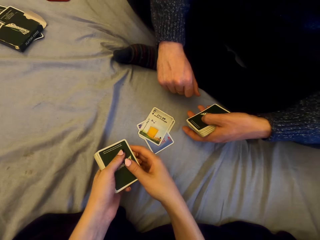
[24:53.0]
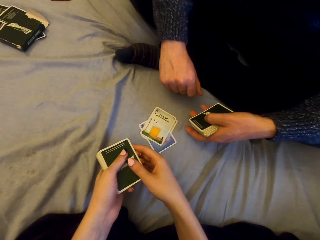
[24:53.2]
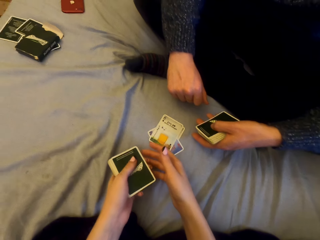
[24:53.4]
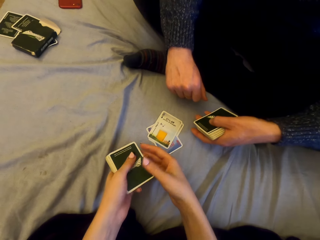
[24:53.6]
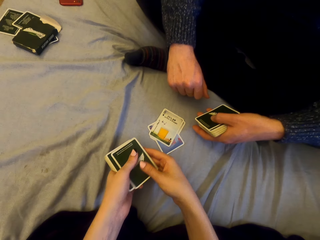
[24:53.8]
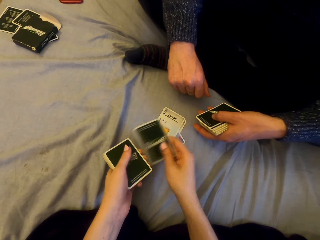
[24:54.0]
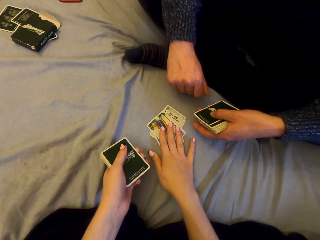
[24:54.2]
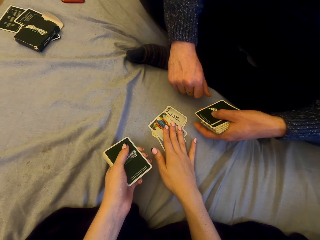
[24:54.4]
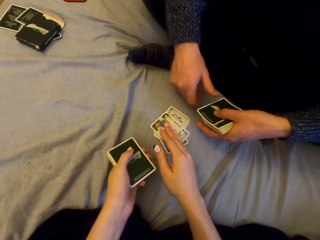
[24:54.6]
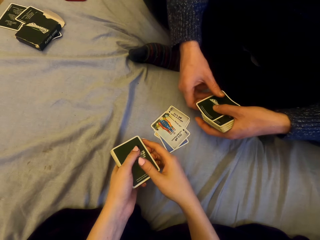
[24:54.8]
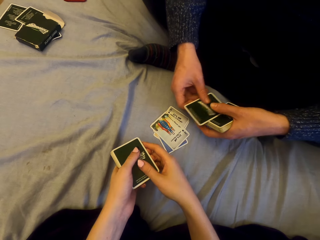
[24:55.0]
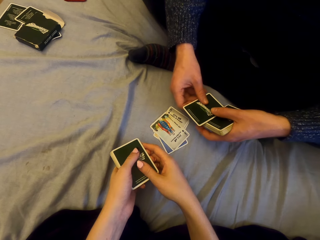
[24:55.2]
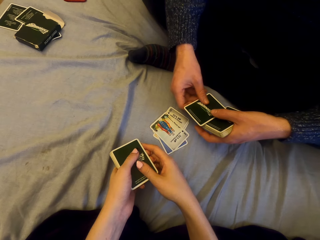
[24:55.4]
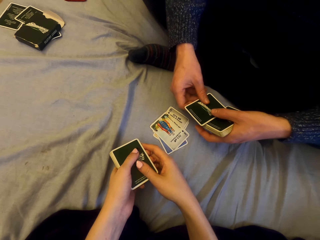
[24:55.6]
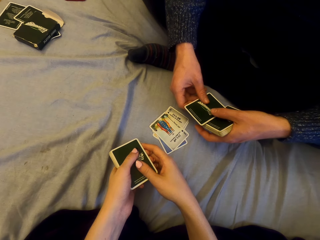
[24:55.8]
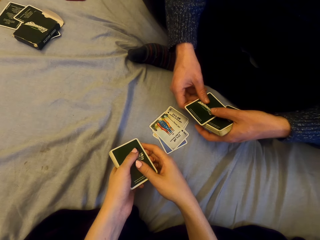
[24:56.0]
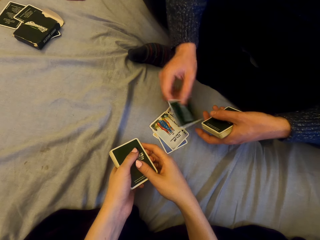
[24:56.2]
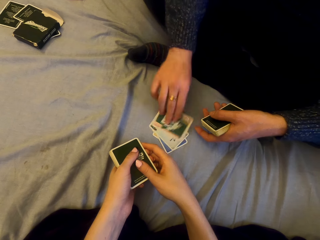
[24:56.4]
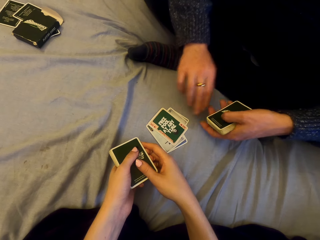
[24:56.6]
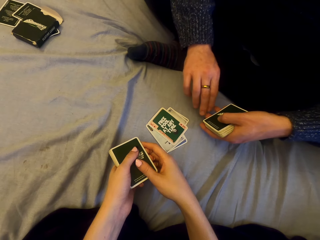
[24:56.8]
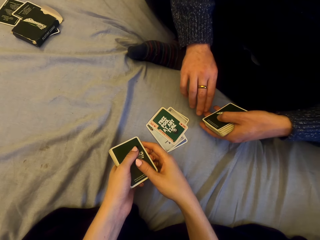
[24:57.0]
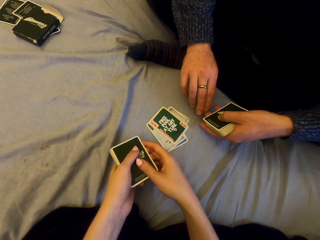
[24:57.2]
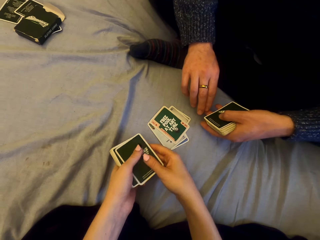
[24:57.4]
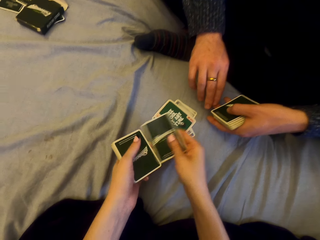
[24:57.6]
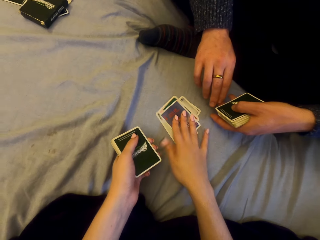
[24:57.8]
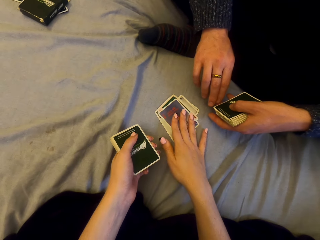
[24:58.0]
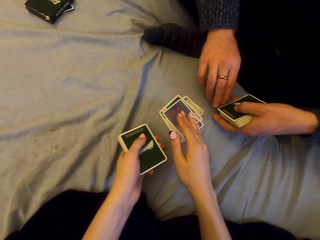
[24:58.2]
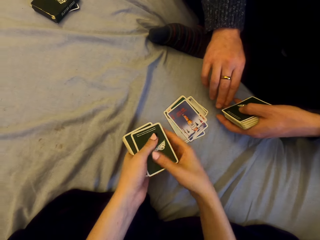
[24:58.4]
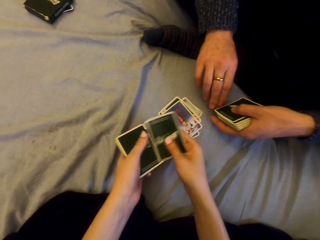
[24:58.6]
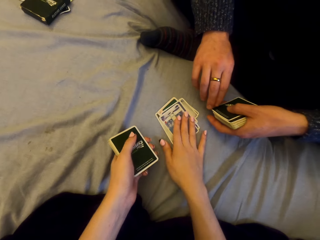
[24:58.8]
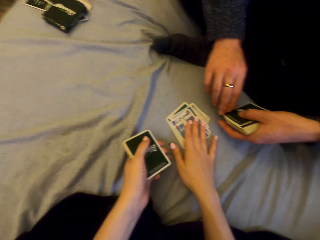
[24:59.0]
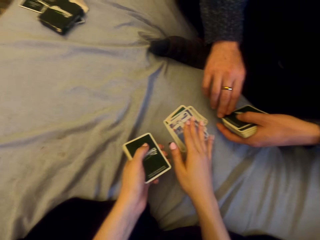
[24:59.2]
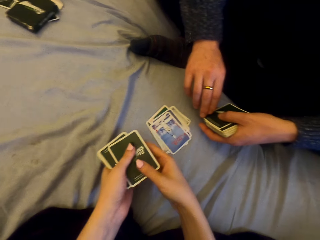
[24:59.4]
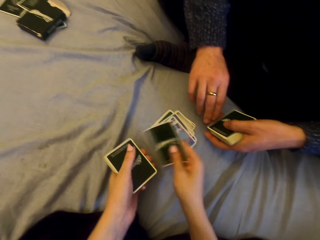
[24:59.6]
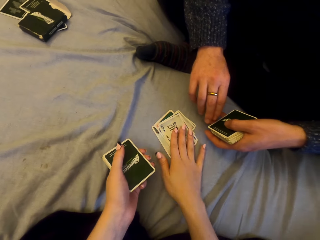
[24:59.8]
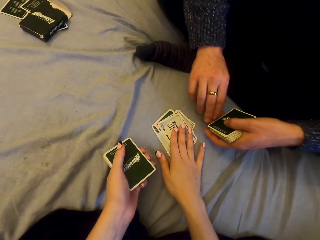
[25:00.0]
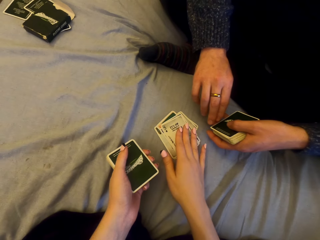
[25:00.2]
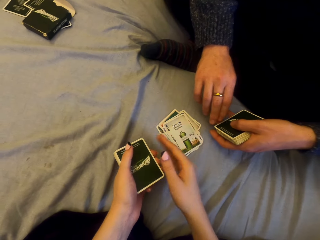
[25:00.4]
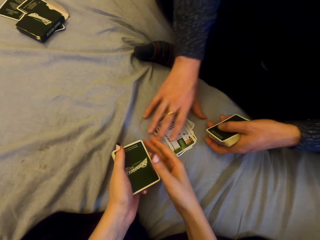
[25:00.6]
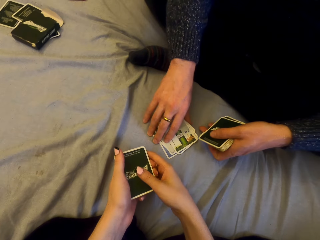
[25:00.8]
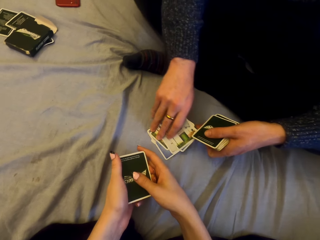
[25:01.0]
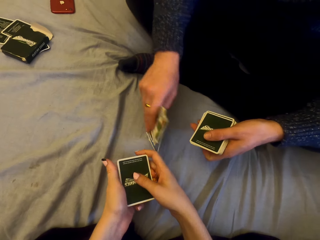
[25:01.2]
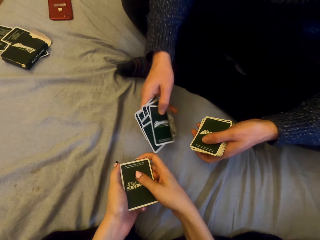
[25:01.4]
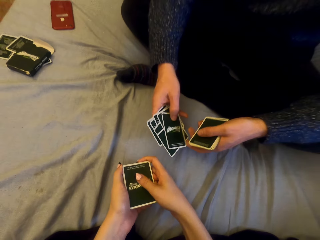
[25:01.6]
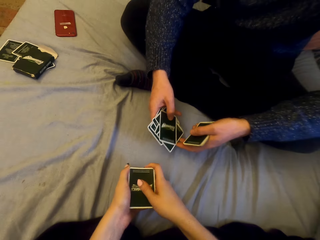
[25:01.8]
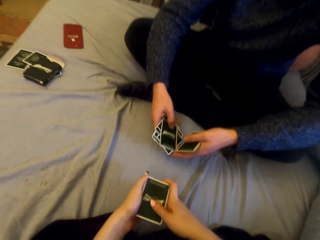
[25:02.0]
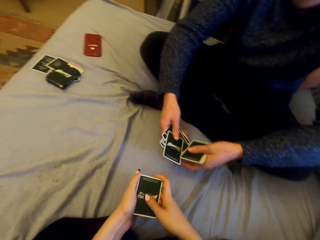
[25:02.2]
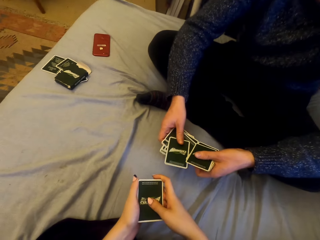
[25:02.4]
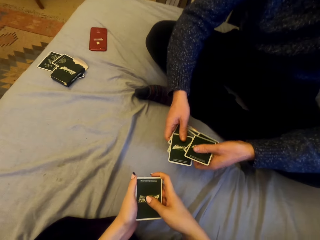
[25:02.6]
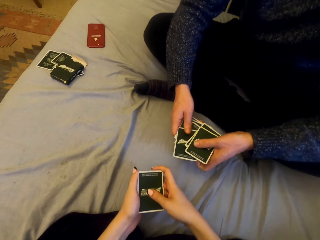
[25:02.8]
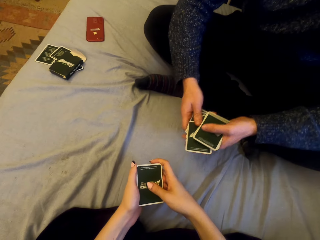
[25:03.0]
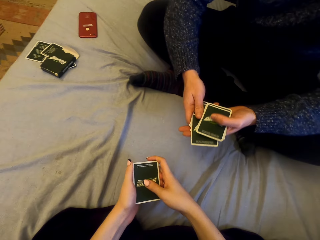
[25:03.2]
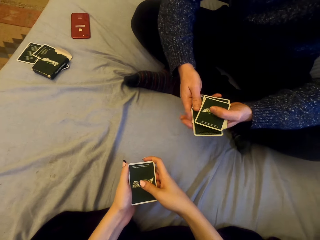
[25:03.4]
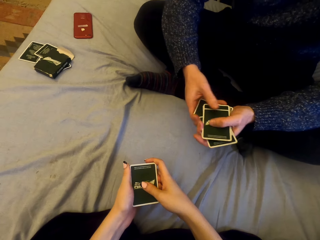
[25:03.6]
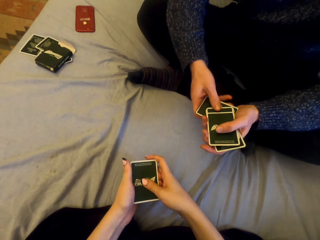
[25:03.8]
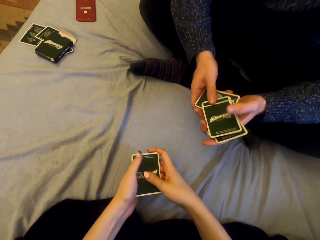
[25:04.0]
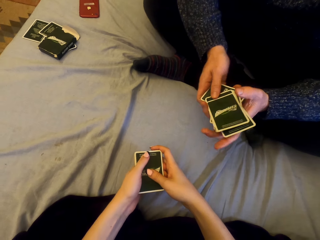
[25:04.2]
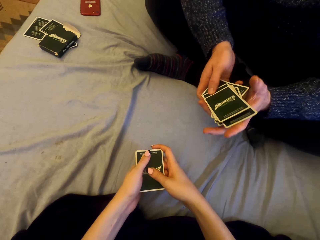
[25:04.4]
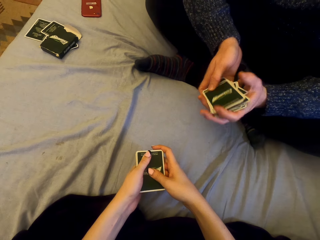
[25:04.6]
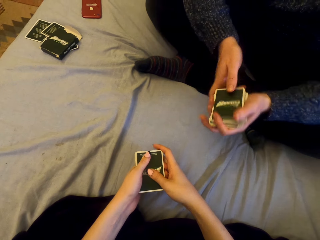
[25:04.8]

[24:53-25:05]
The camera wearer talks. A man puts the card down. The camera wearer puts the card down. They put the card down again. The man puts the card down. The man picks the cards.

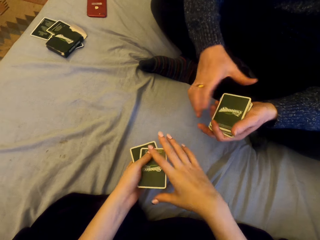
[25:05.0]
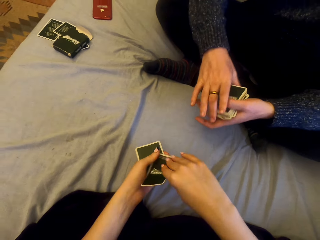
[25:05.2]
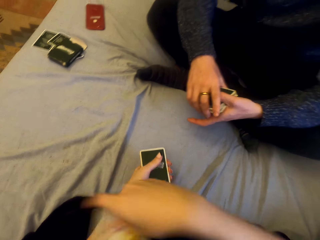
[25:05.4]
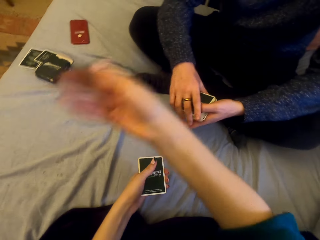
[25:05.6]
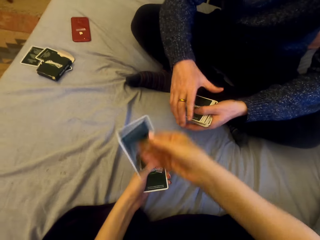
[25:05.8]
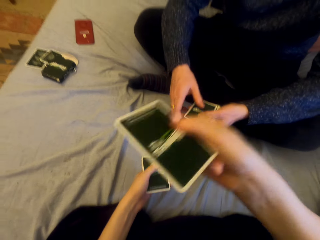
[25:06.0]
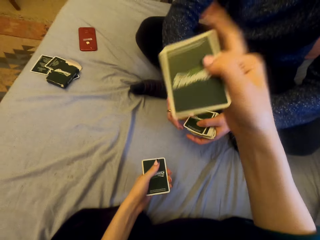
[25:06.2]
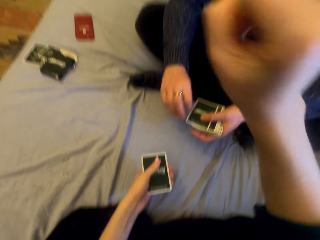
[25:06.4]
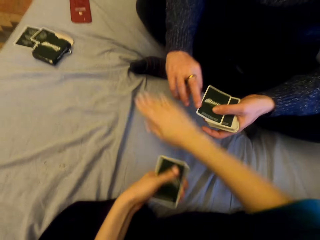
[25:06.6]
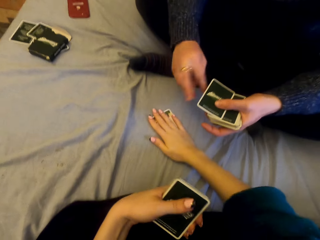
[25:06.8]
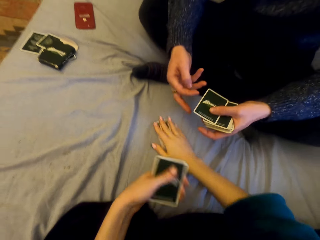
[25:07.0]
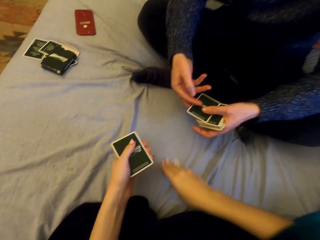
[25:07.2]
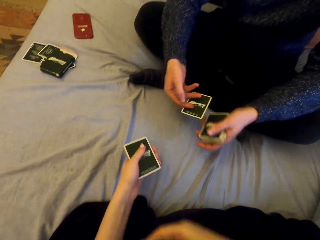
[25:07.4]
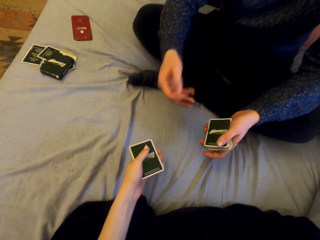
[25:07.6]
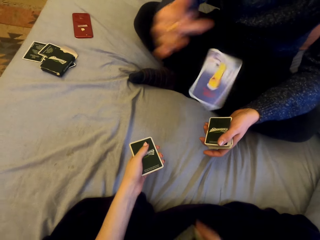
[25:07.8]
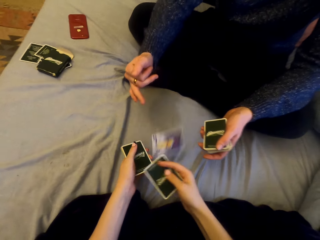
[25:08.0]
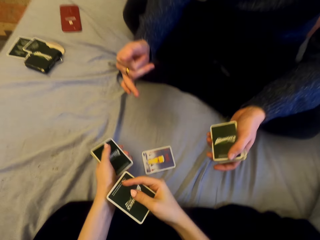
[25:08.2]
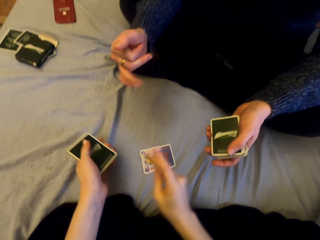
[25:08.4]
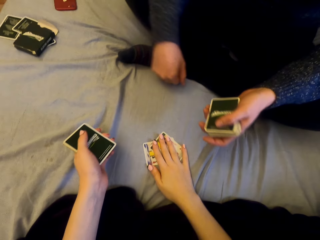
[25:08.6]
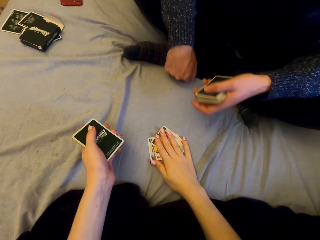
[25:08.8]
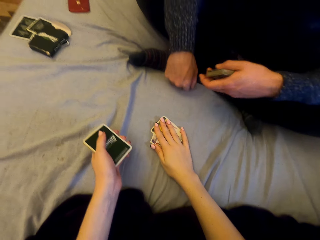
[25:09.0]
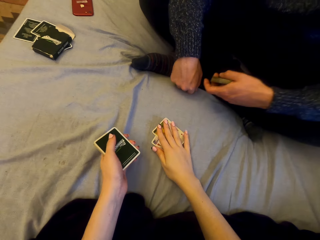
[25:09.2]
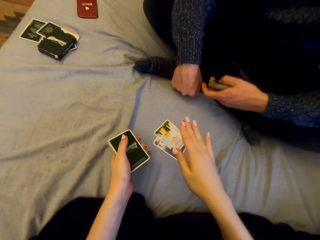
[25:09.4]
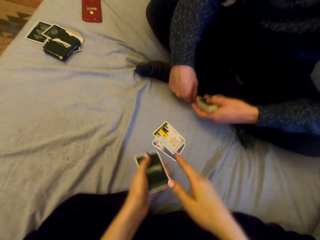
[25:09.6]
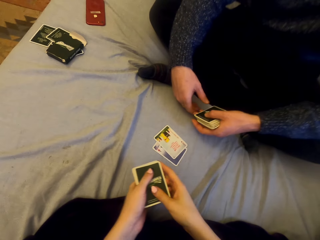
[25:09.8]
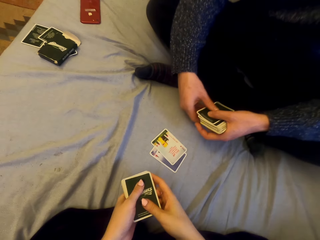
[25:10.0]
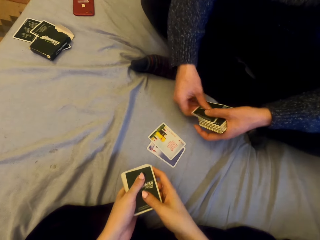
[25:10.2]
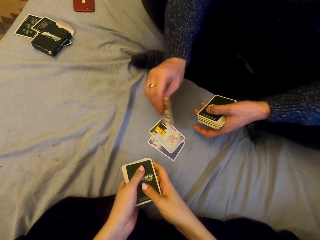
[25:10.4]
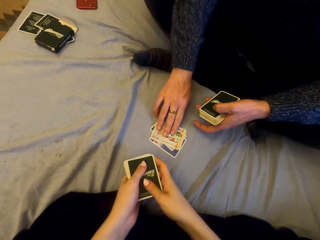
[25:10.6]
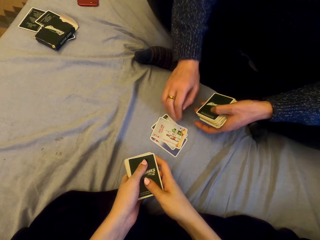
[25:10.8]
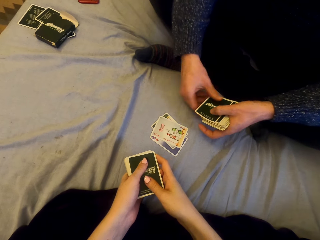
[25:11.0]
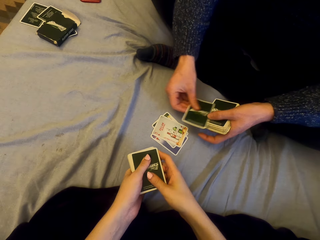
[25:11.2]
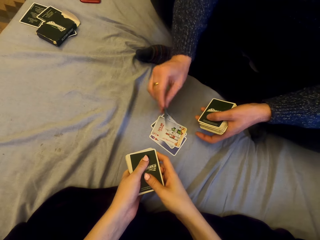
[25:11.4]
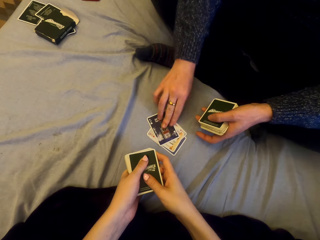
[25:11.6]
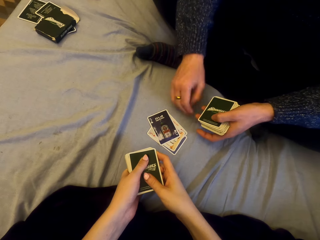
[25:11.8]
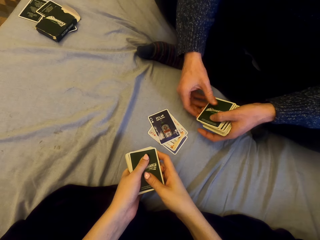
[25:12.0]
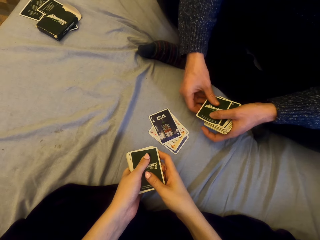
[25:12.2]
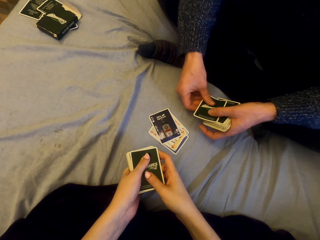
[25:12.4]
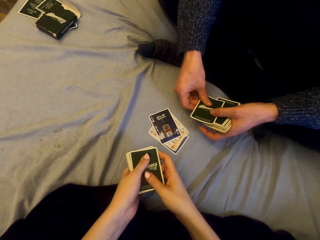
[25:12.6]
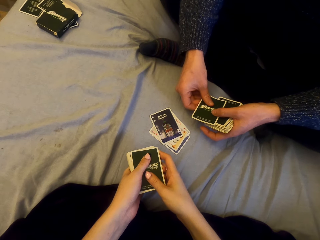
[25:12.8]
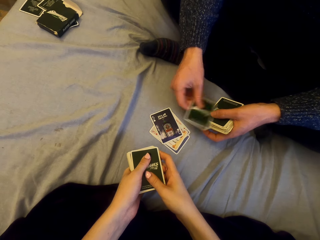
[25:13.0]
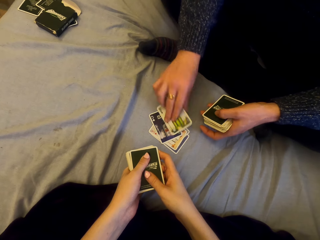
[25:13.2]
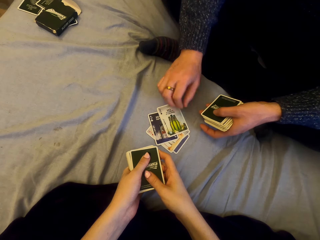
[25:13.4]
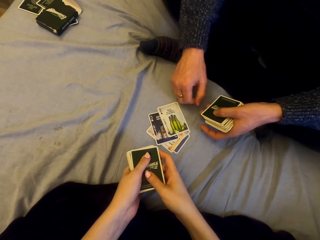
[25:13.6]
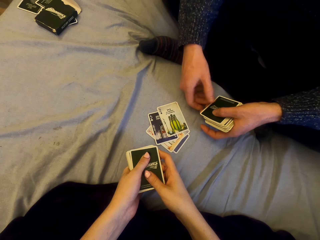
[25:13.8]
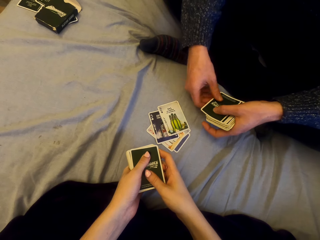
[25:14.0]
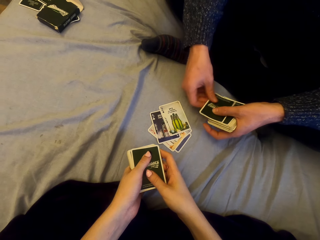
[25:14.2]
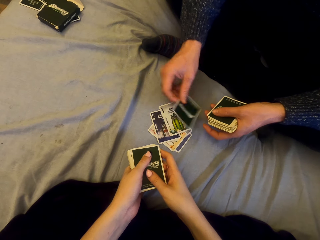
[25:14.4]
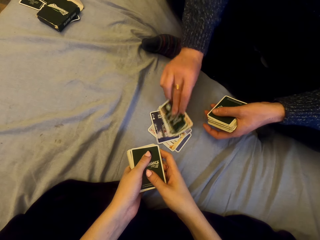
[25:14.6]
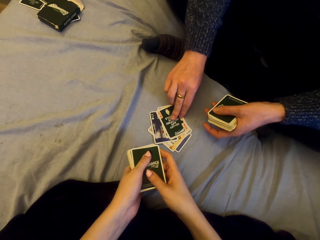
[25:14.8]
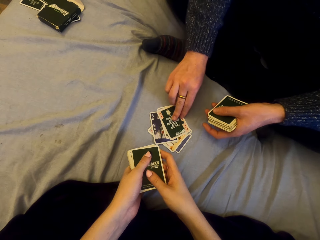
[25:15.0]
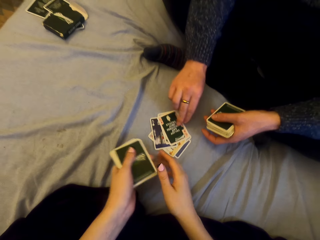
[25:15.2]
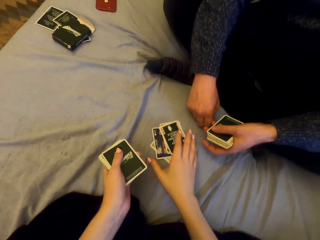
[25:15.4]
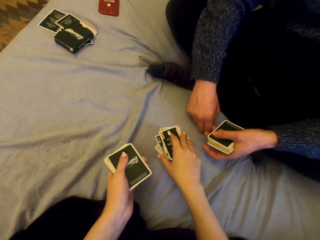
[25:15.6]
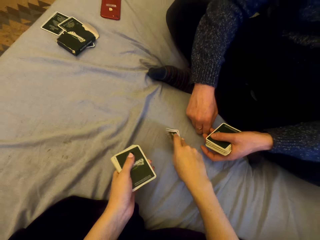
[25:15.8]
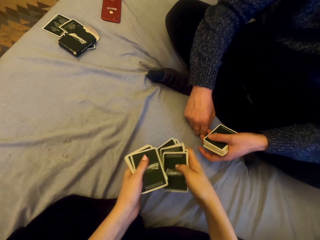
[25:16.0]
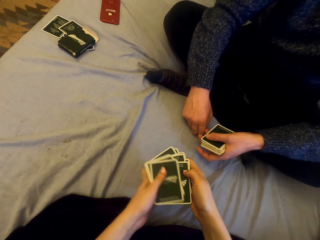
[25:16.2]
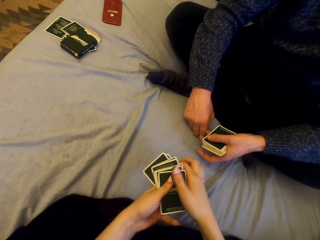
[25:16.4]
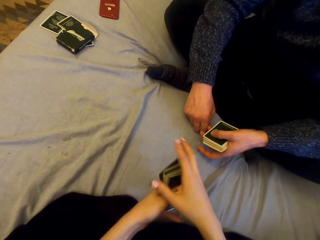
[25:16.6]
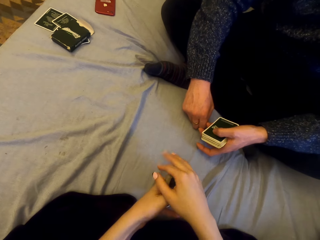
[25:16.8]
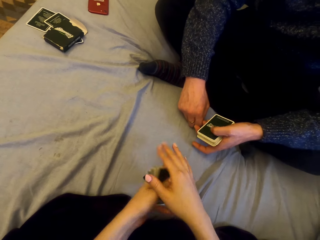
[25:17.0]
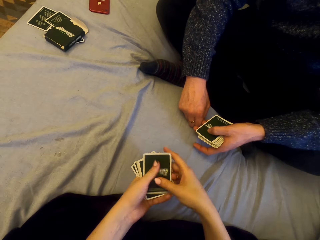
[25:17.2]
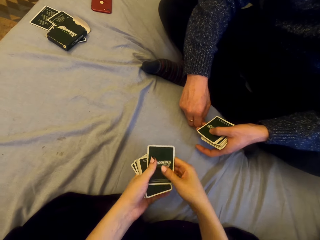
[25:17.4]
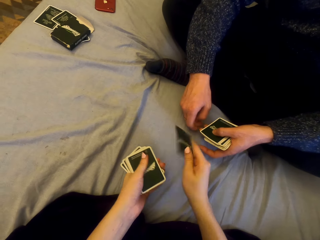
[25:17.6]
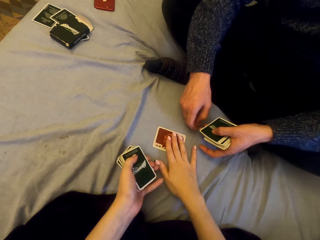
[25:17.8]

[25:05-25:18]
The camera wearer plays cards with a man. They put the card down and pick the cards. The man drops the card down. The man puts the card down. The camera wearer puts the card down. The man puts the card down. He puts the card down again. The camera wearer picks the cards.
